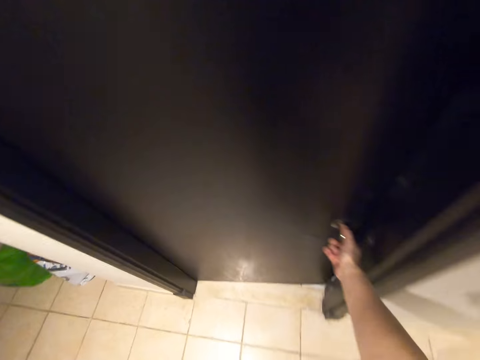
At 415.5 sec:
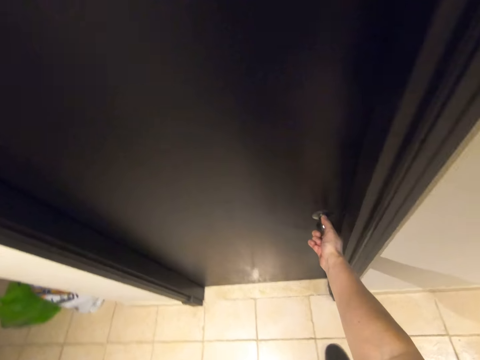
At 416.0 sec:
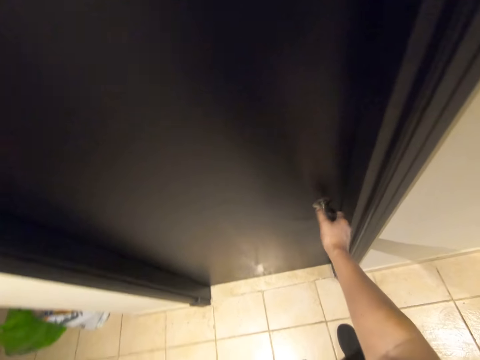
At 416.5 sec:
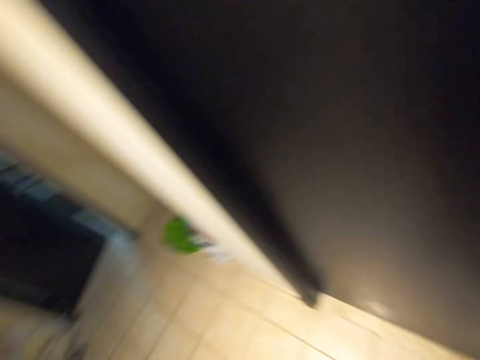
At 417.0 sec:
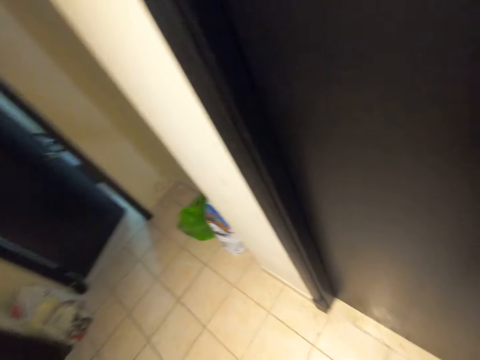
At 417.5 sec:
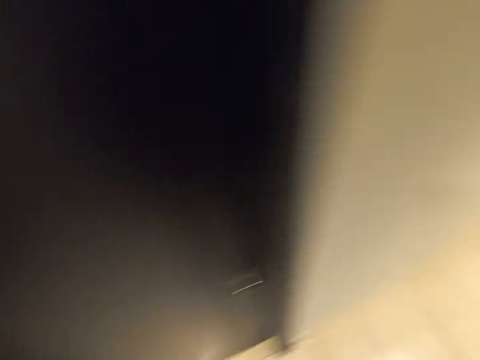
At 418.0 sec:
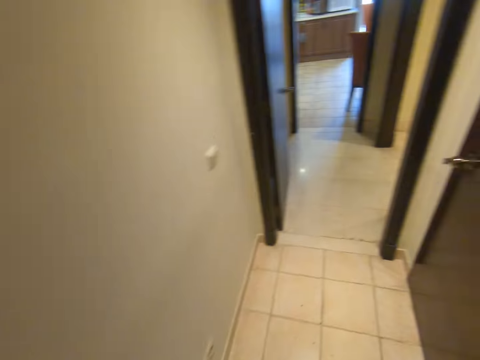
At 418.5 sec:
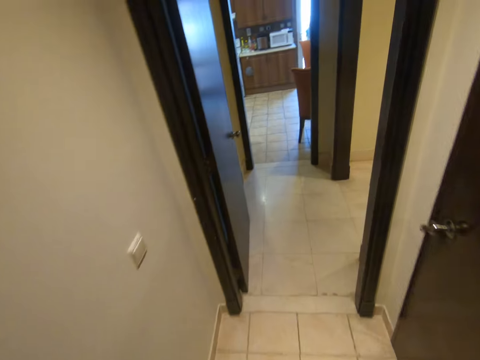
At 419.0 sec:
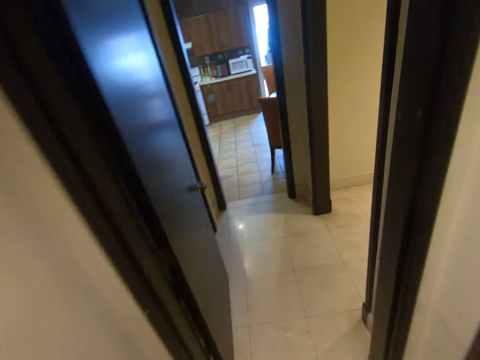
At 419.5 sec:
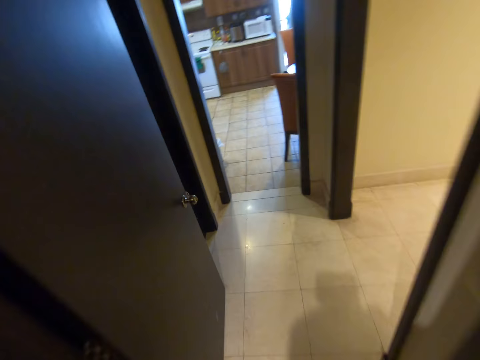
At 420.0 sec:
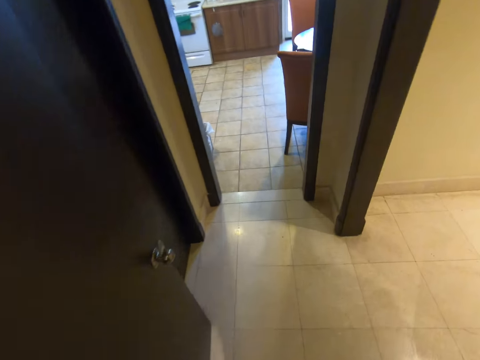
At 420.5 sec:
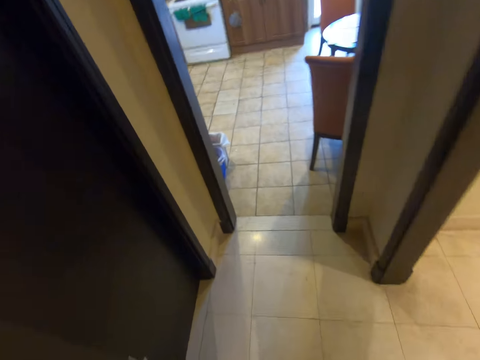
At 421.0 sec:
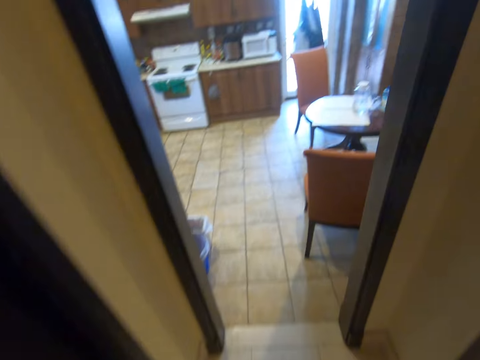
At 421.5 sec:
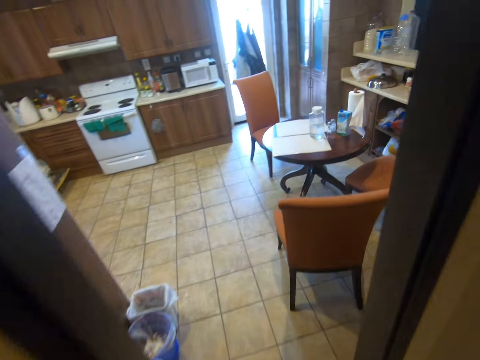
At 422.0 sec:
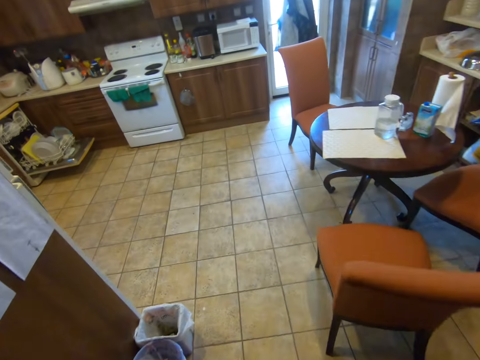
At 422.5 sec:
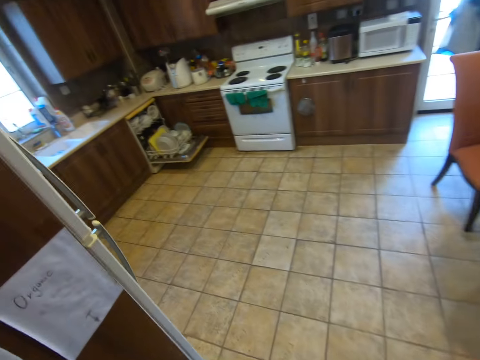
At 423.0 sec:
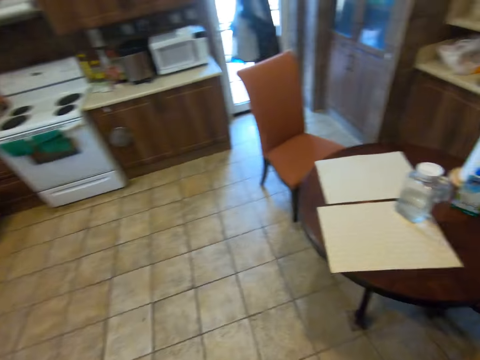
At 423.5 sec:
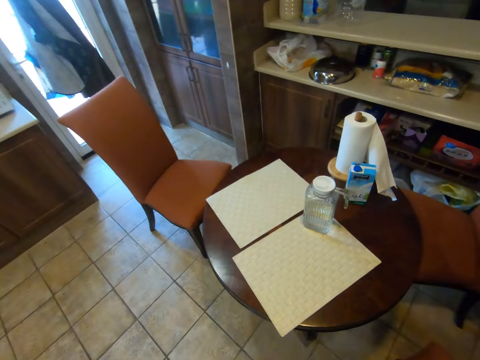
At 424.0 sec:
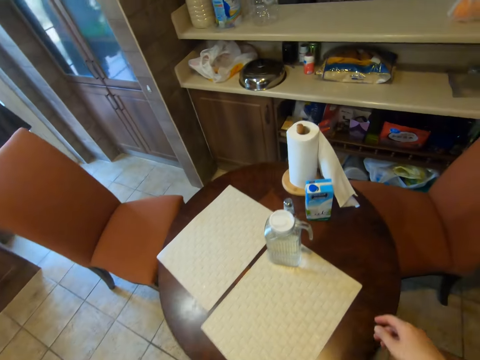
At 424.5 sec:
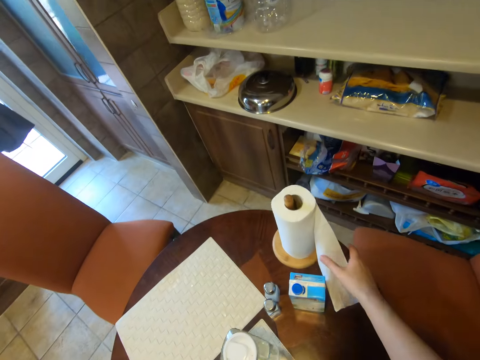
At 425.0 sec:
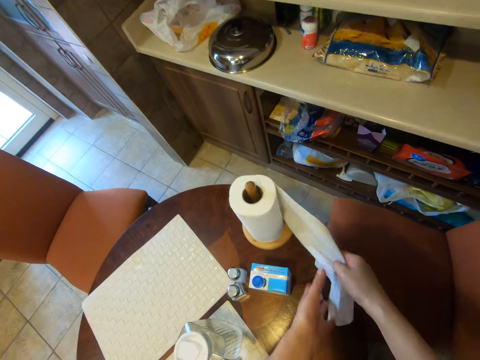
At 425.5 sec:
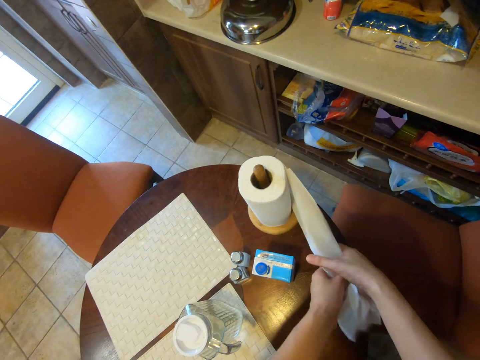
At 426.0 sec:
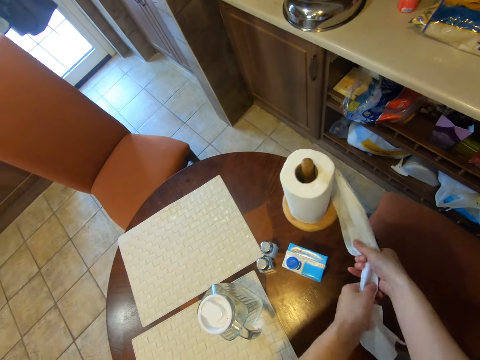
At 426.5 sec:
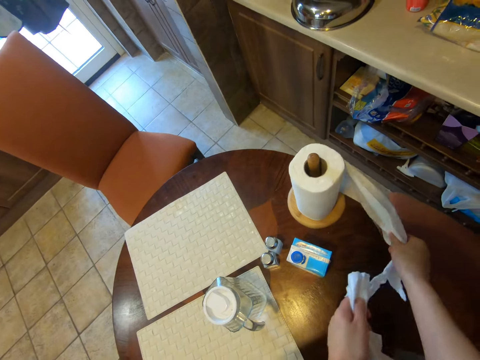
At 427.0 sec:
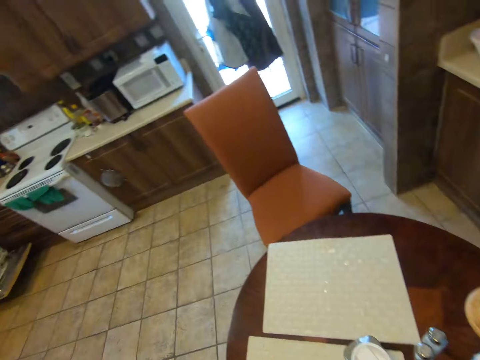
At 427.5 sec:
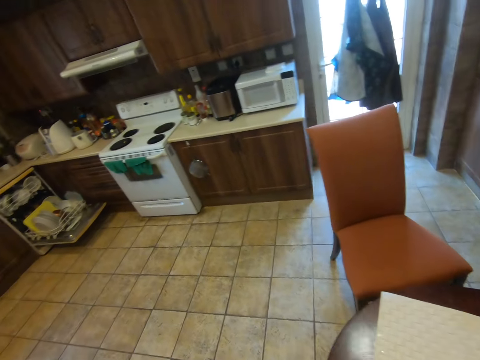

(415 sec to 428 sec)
The camera wearer closes the laundry room door with his right hand. He walks towards the kitchen. He cuts a piece of paper towel on the dining table with both hands.

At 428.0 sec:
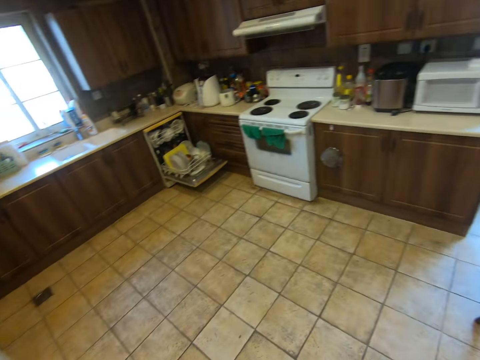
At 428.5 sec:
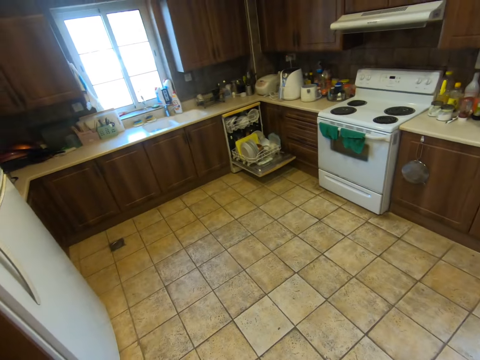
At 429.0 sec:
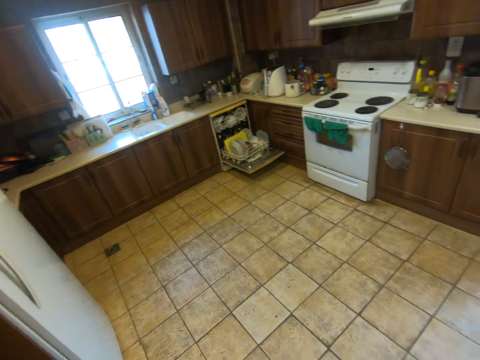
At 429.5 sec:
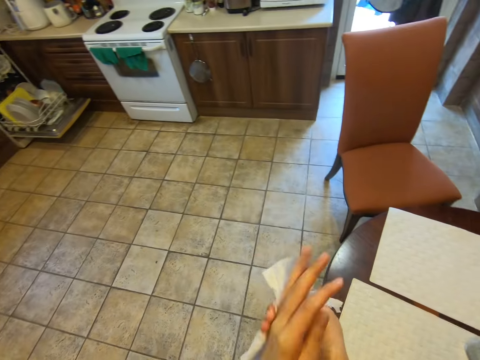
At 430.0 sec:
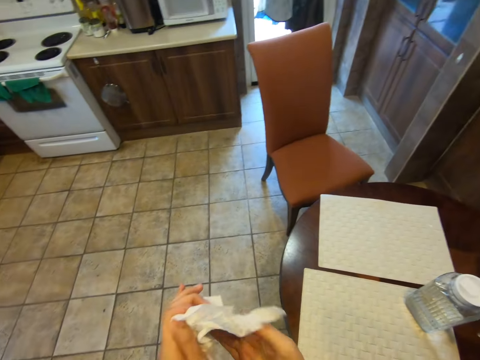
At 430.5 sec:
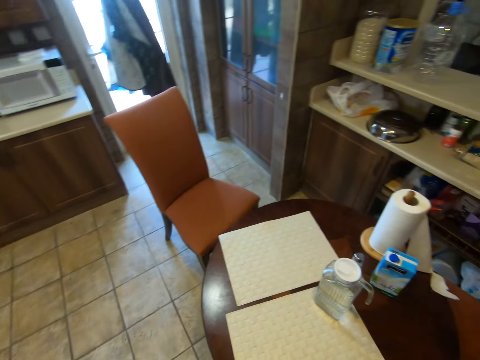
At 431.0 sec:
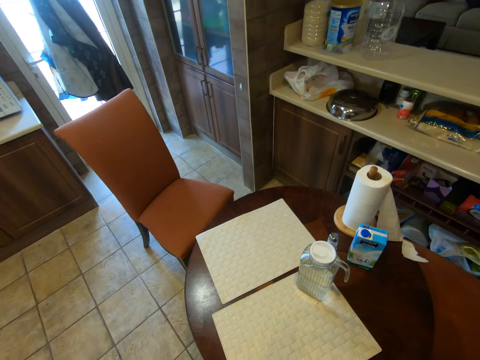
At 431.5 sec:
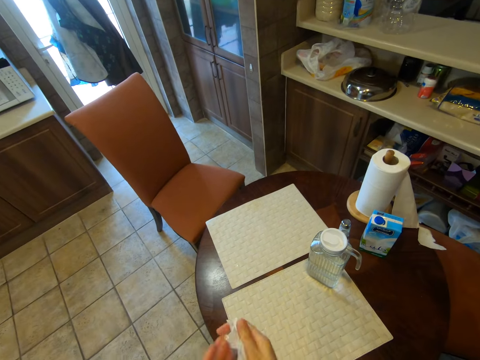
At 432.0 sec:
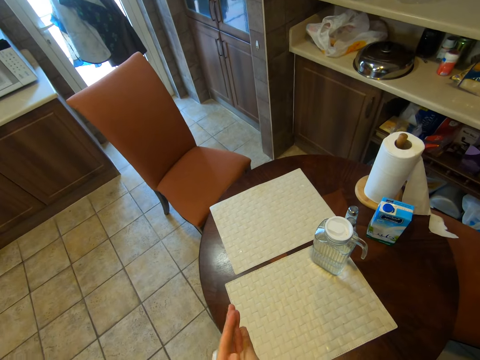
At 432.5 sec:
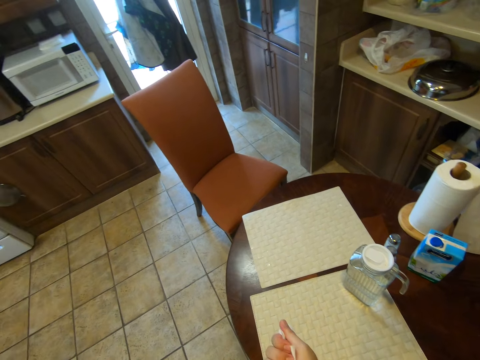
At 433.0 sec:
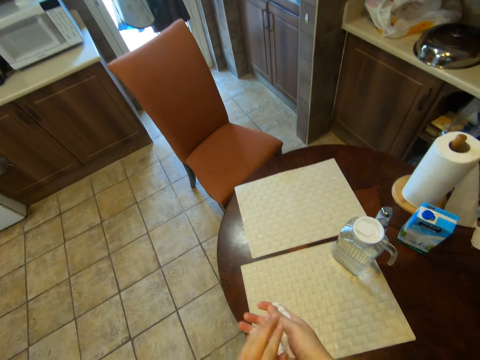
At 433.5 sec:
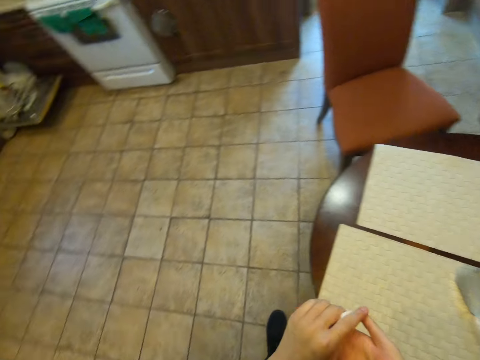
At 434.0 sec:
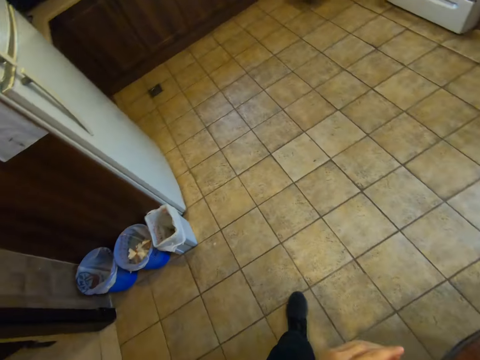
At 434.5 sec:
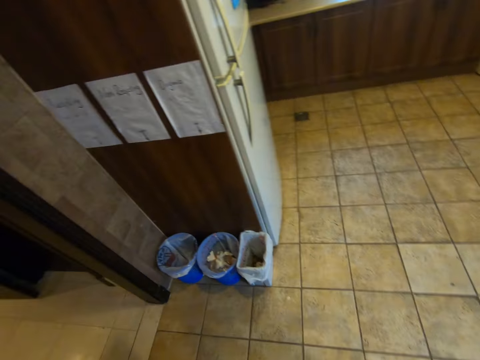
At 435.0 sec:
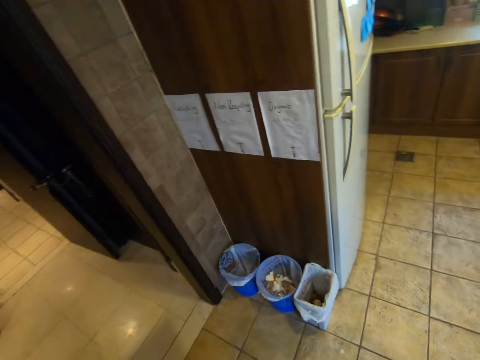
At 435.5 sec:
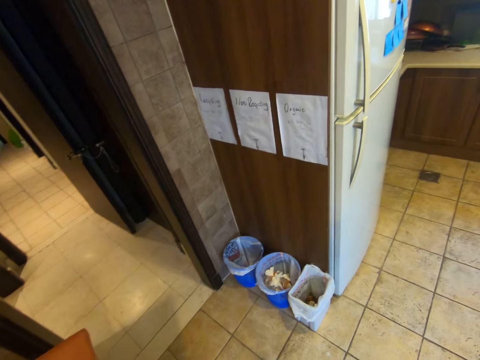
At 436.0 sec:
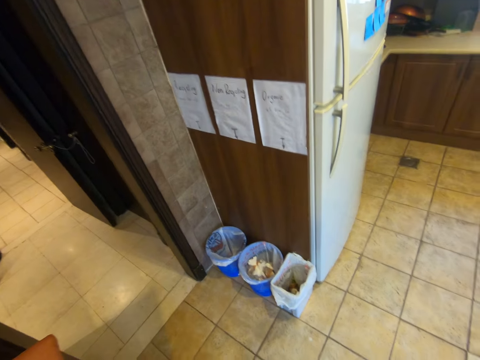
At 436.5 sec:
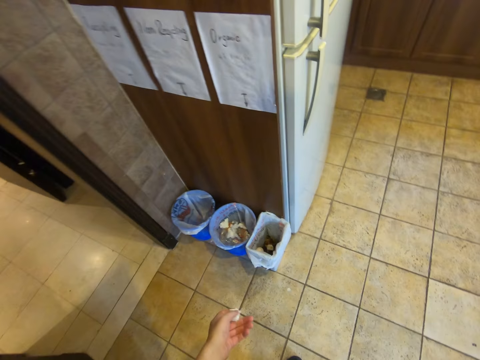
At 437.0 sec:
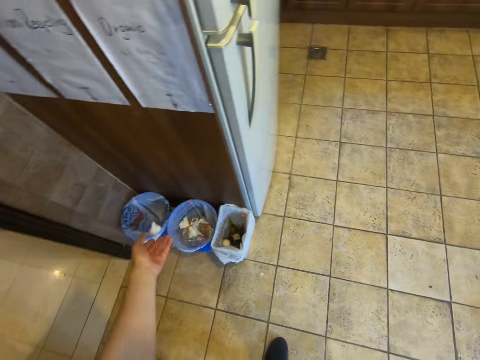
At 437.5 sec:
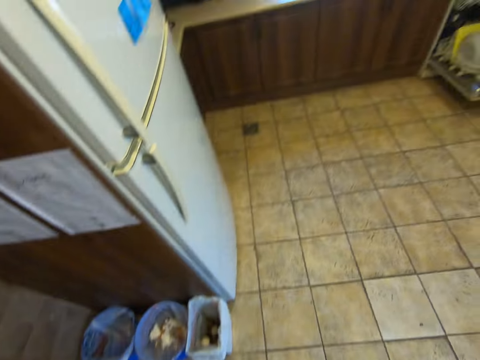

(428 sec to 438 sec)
The camera wearer wipes his hands with the paper towel. He throws the paper towel in a bin with his left hand.

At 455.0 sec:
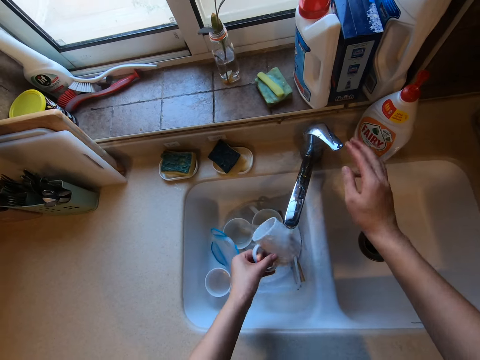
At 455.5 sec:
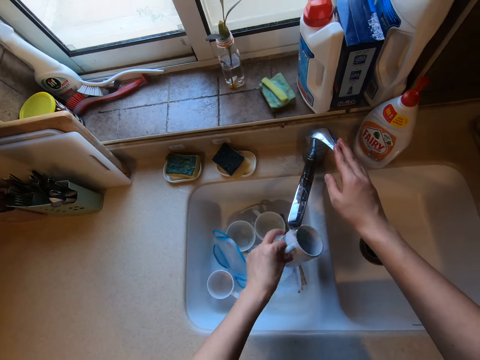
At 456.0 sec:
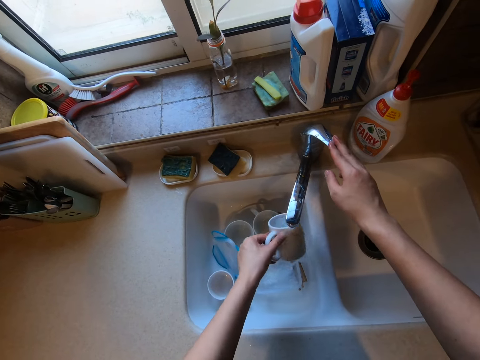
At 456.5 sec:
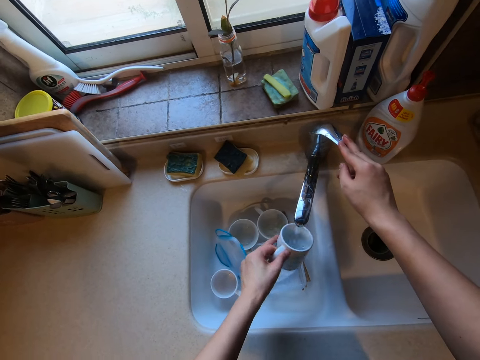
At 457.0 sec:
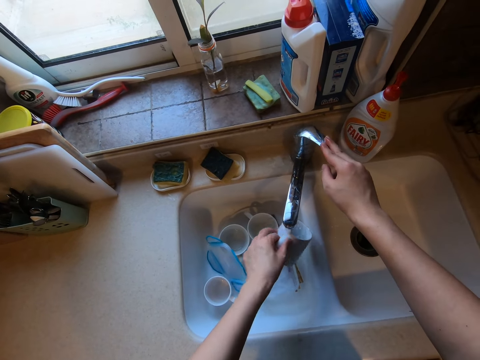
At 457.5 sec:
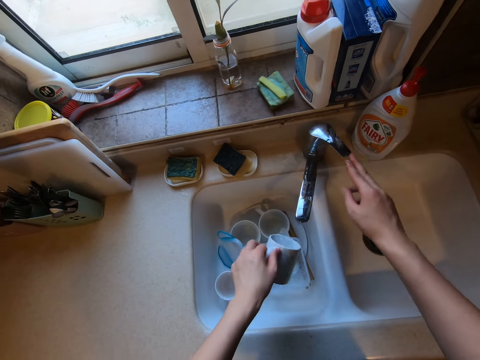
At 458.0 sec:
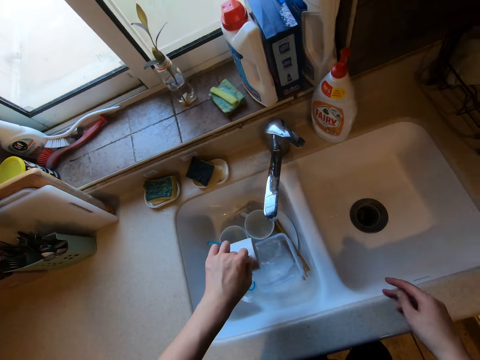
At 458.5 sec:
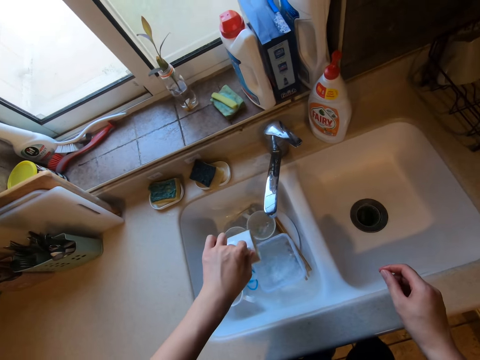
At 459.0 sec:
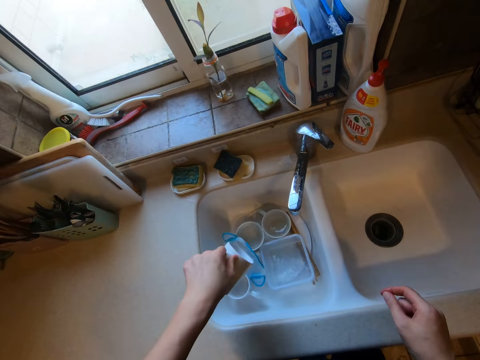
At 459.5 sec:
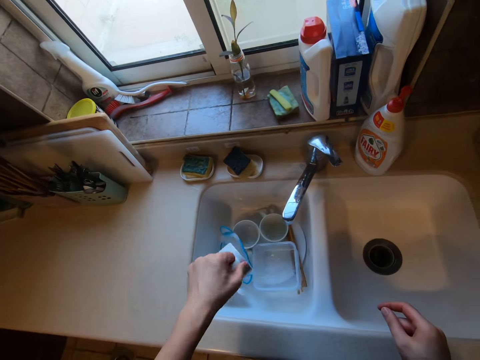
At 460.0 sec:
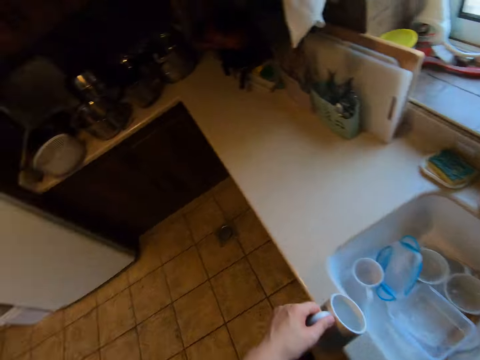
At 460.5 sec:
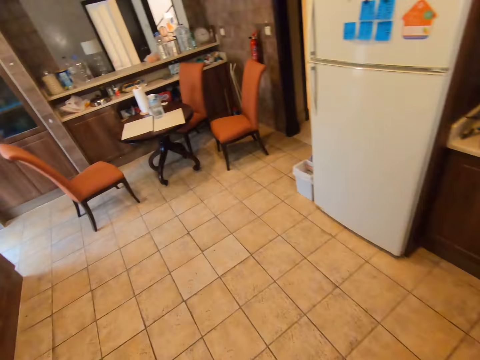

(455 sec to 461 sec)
The camera wearer closes the faucet with his right hand.
